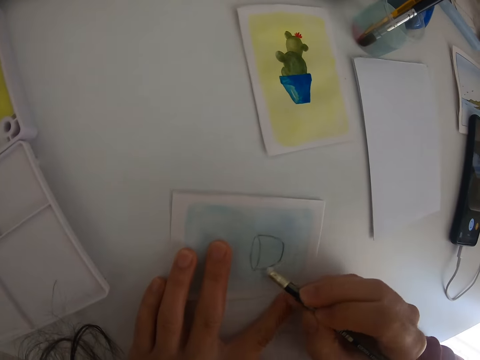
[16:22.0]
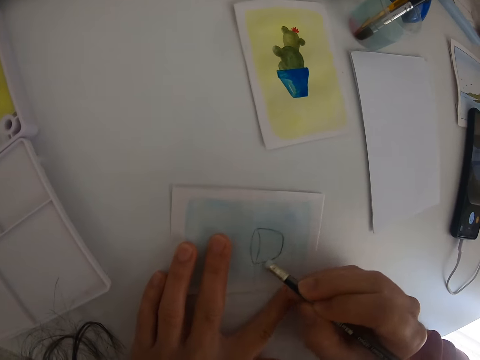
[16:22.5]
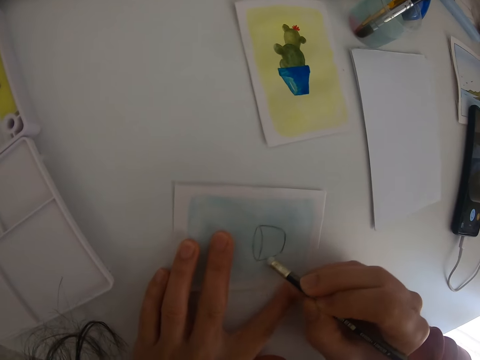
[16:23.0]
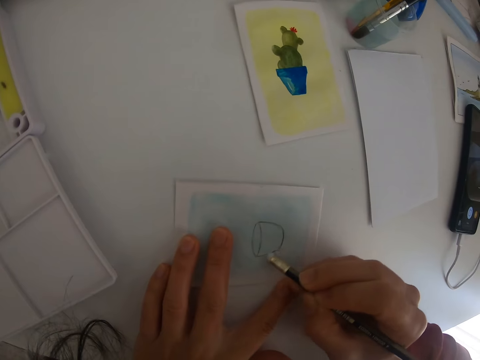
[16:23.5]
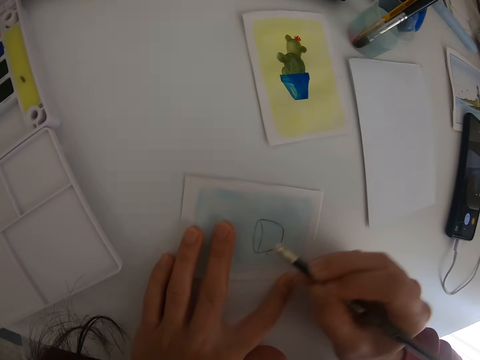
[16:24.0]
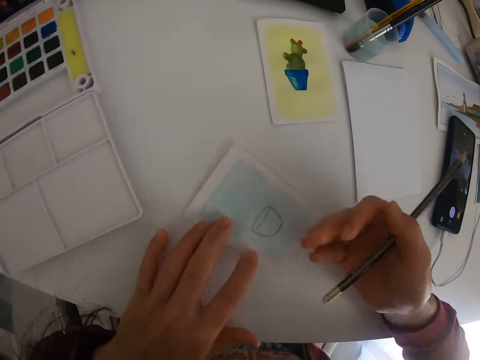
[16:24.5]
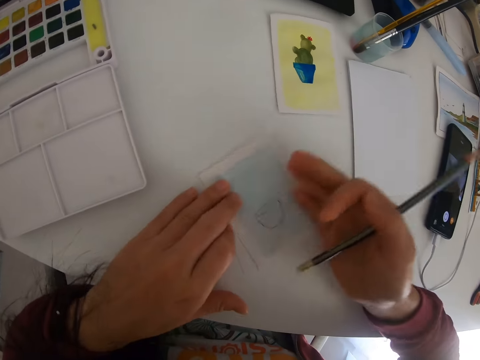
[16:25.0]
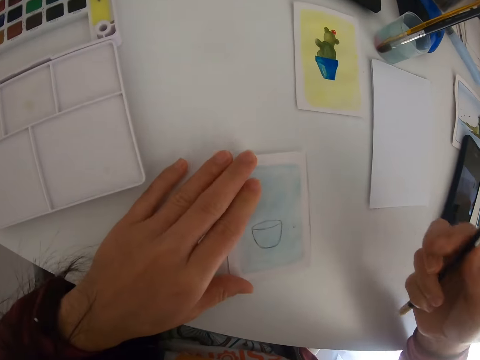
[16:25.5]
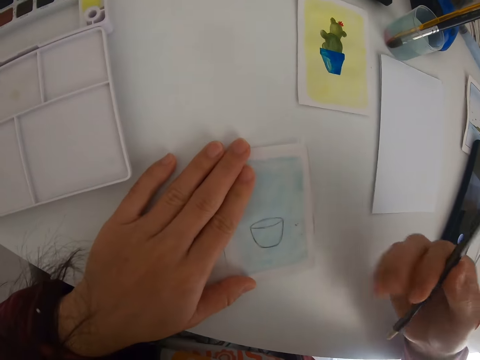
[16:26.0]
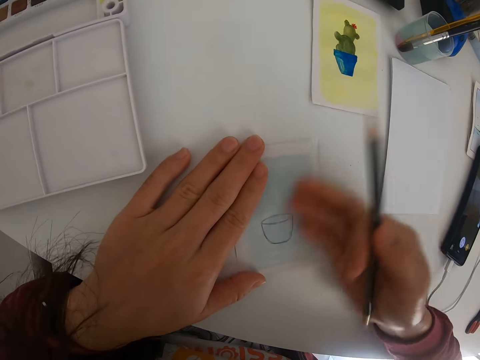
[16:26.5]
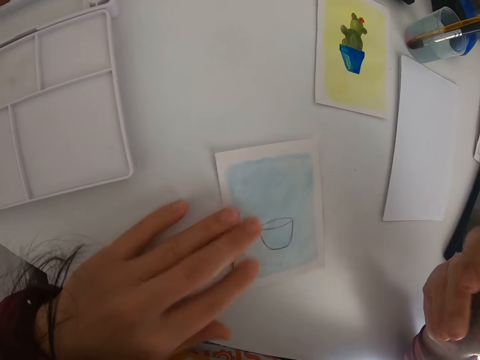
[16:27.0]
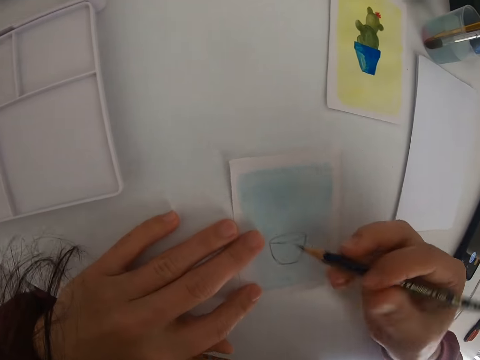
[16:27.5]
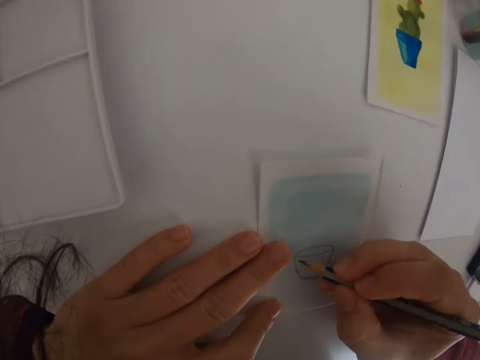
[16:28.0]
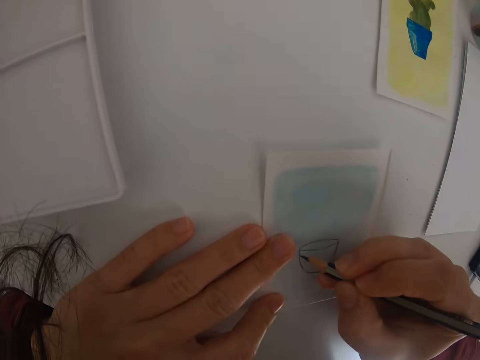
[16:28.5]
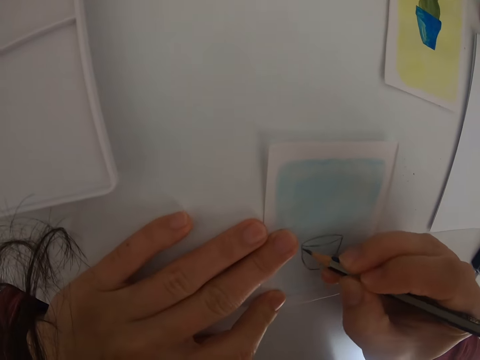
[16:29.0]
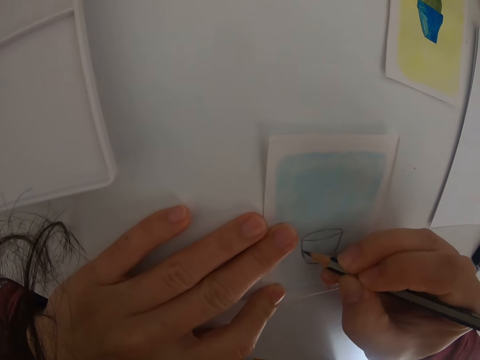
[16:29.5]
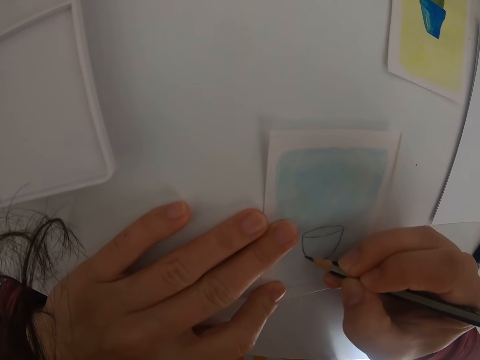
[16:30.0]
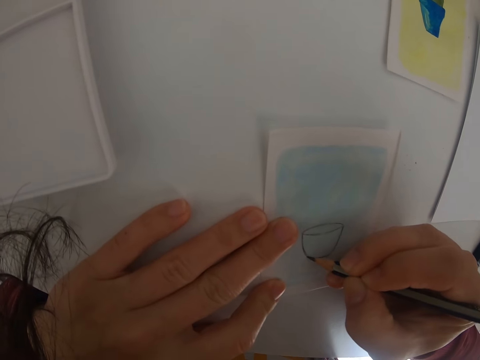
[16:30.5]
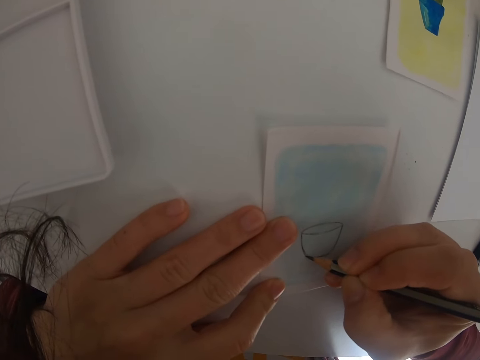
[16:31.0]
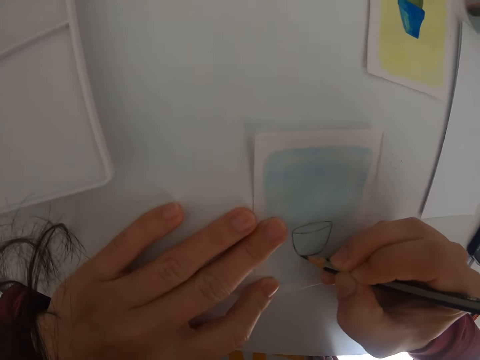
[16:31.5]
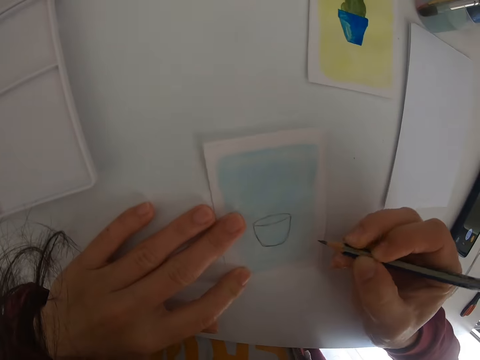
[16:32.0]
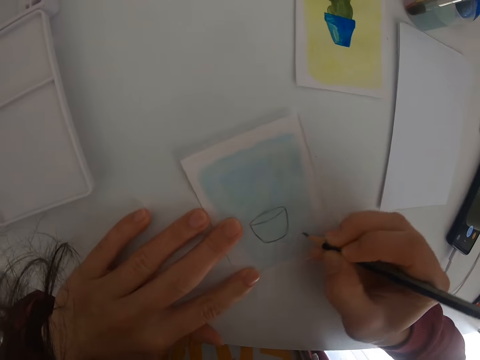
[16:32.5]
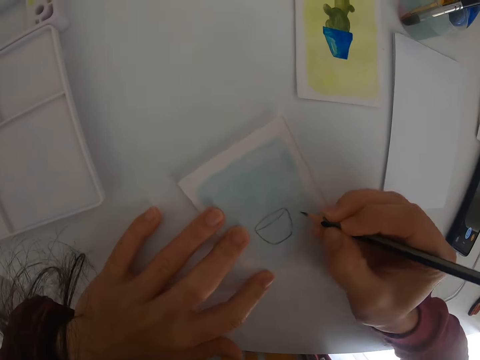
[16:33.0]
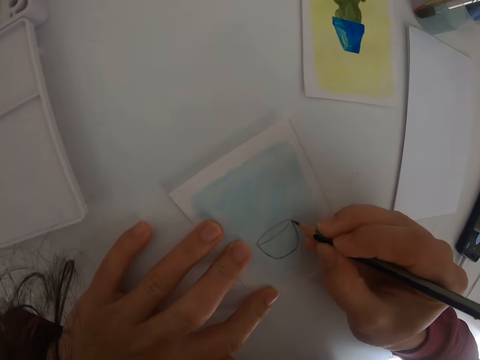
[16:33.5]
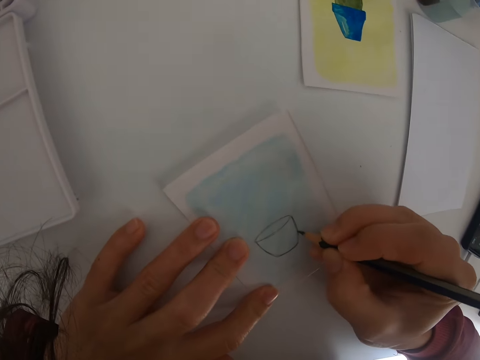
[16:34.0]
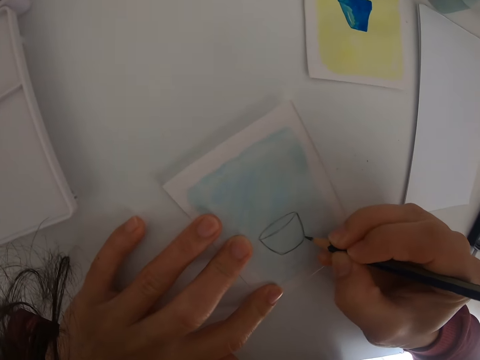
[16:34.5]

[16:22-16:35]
The camera wearer rubs the drawing with the pencil rubber. They move their hands. They move a hand on the paper. They move their hands. They draw on the piece of paper with the right hand.

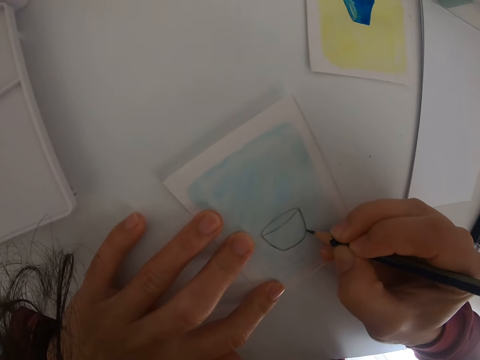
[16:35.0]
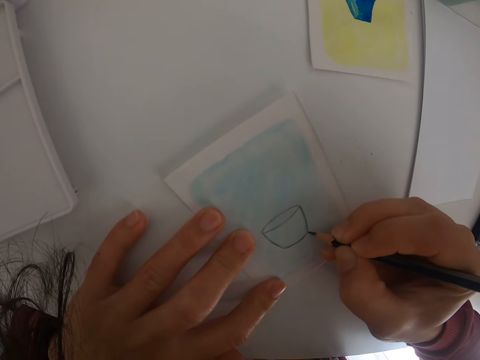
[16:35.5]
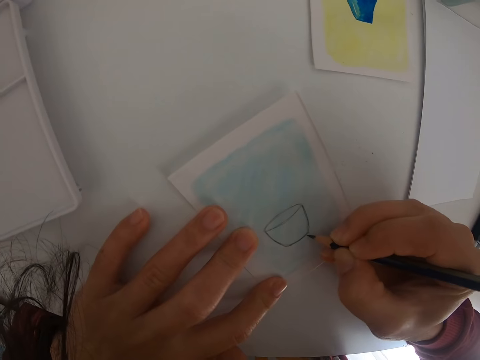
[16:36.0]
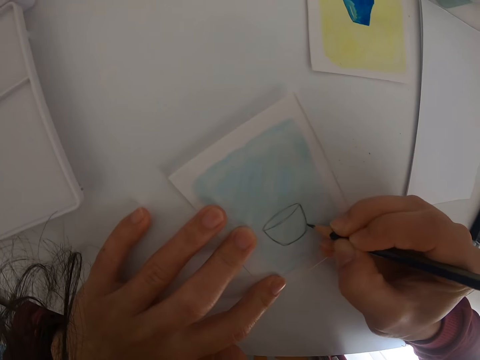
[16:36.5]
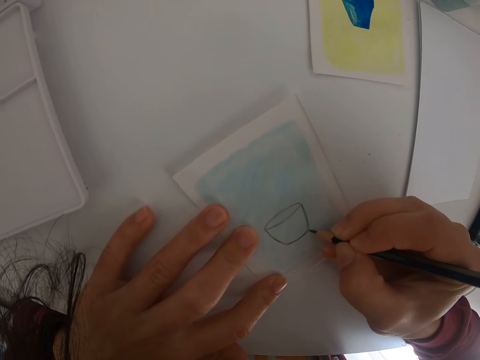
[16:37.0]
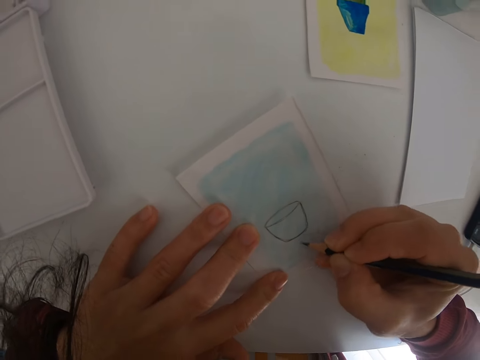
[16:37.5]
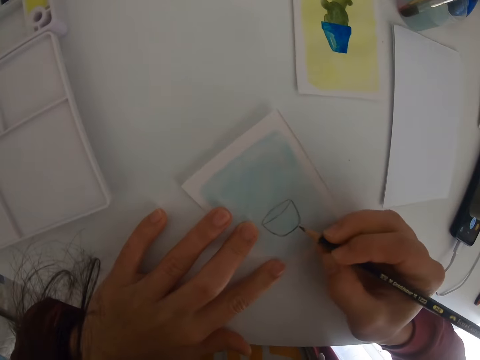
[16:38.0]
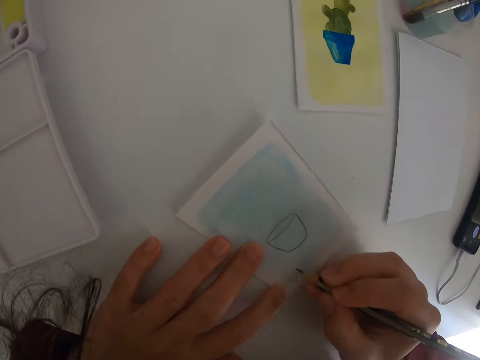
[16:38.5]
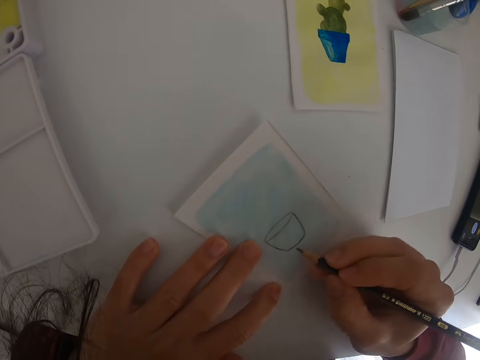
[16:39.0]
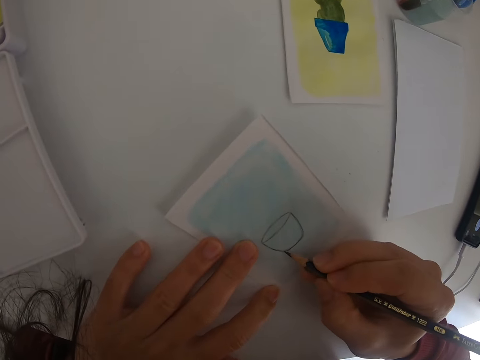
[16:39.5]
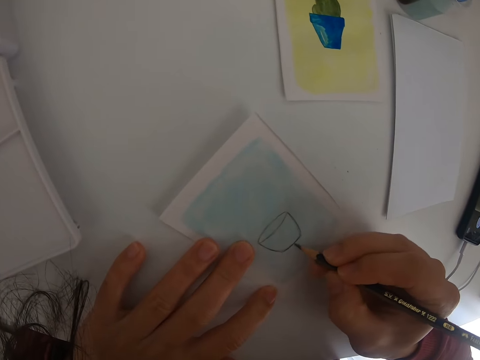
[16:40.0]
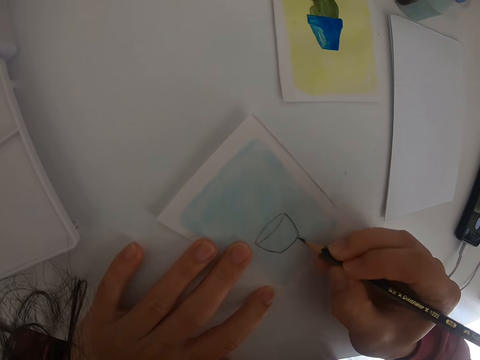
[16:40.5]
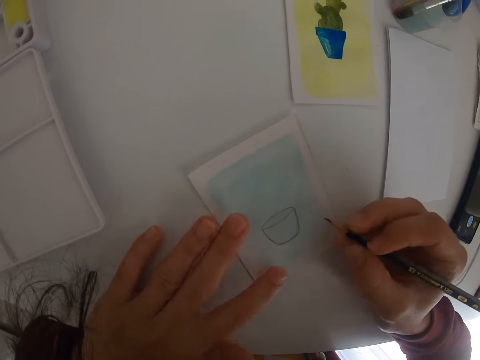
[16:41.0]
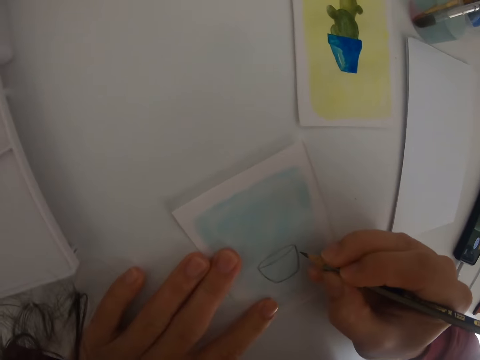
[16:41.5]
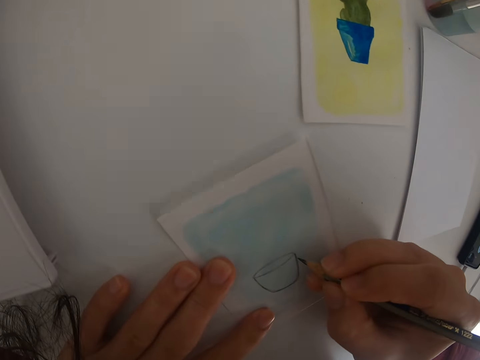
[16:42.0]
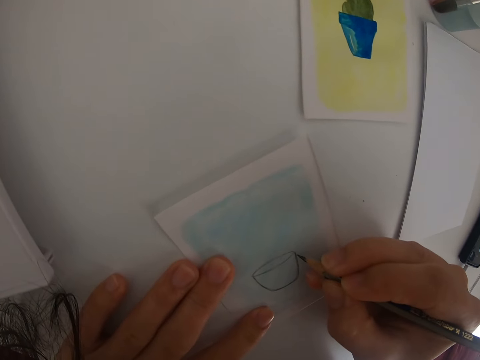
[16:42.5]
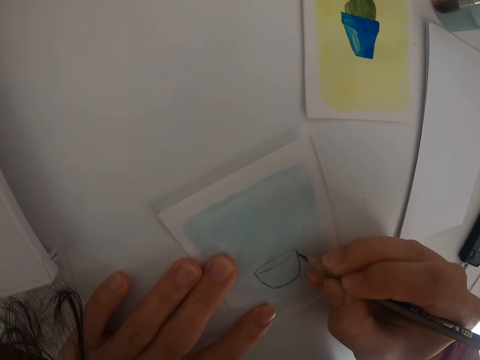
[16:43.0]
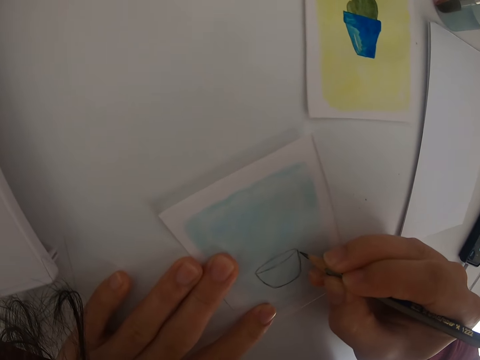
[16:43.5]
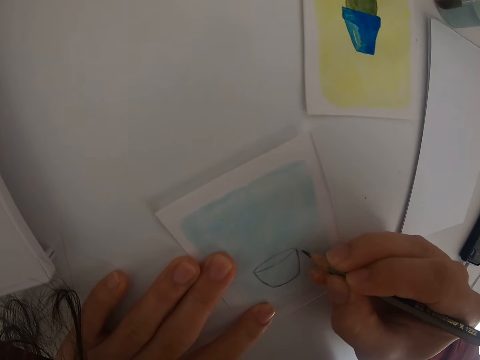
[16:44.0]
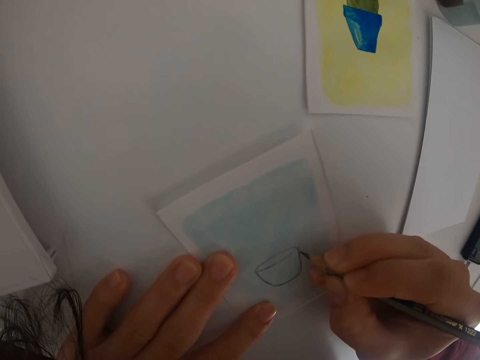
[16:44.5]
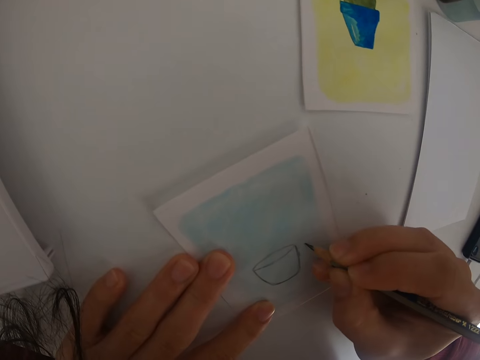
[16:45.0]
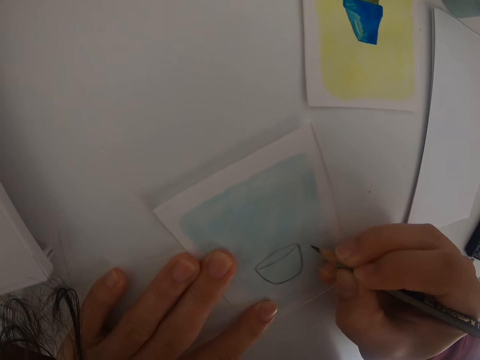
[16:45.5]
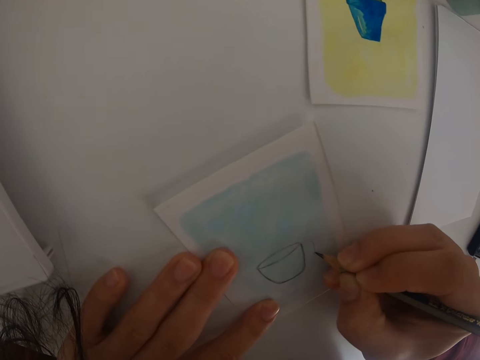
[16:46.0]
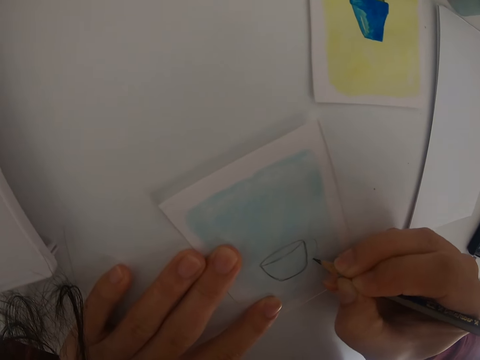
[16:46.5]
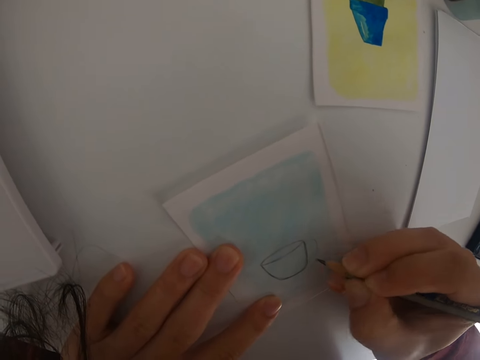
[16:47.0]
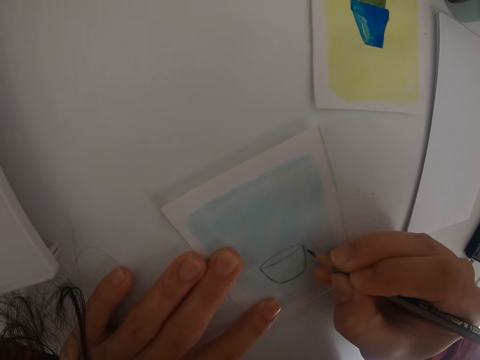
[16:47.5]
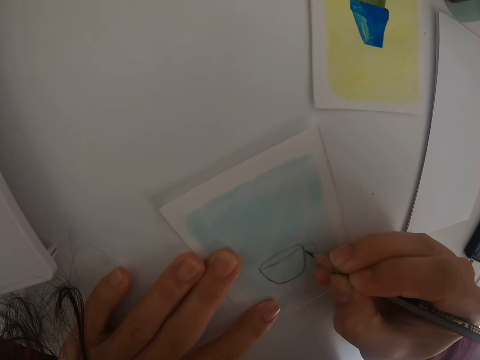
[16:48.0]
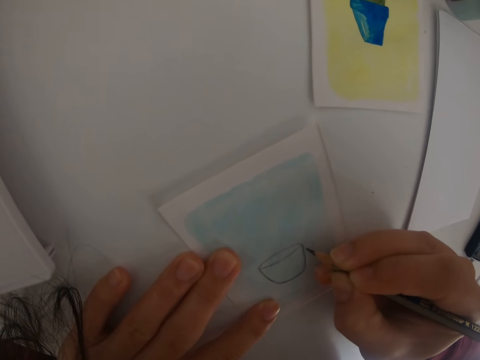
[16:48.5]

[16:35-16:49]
The camera wearer moves the paper. They draw on the drawing paper.
